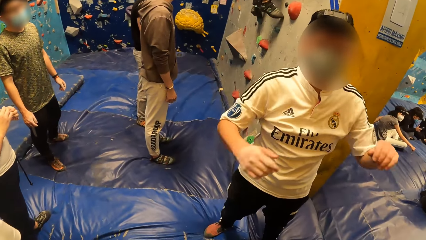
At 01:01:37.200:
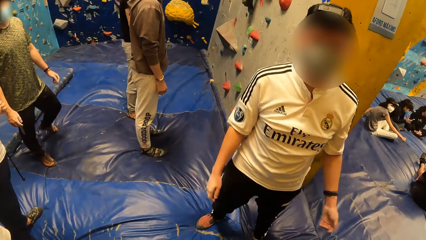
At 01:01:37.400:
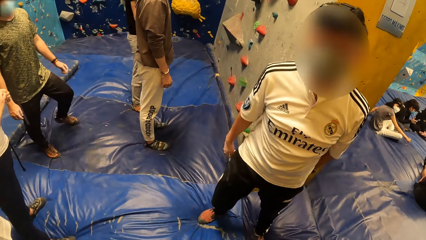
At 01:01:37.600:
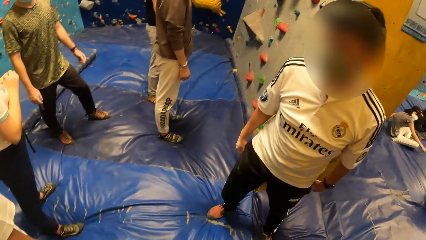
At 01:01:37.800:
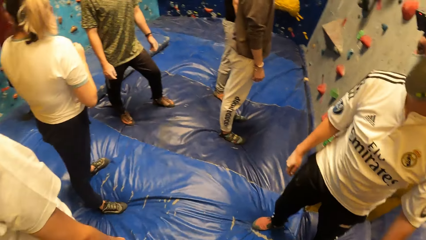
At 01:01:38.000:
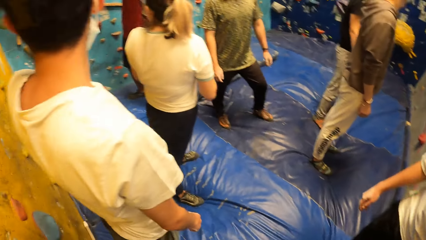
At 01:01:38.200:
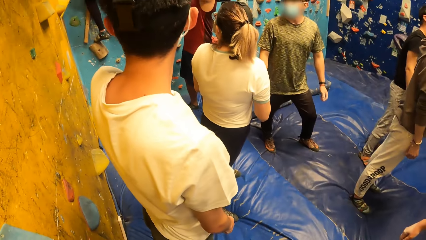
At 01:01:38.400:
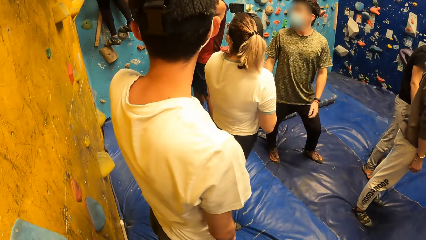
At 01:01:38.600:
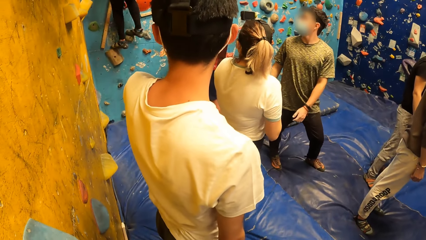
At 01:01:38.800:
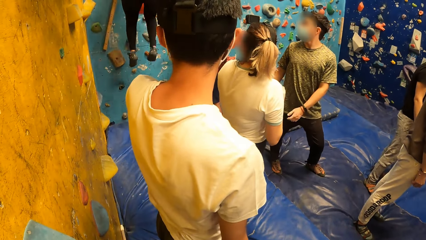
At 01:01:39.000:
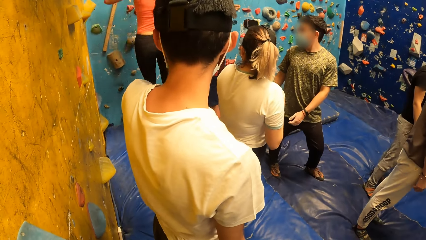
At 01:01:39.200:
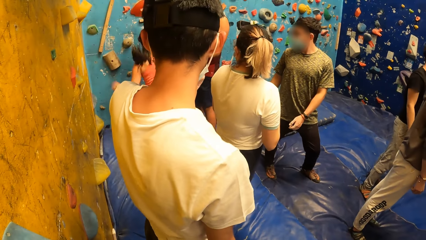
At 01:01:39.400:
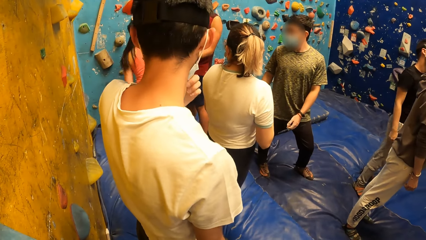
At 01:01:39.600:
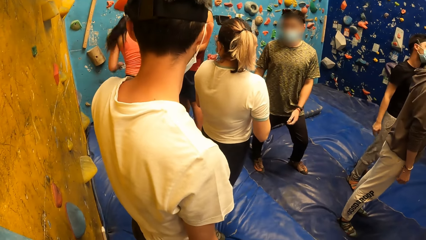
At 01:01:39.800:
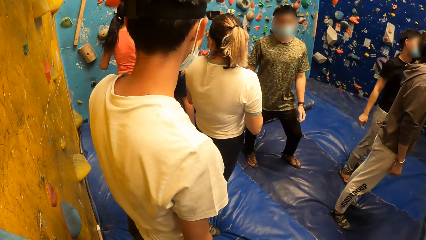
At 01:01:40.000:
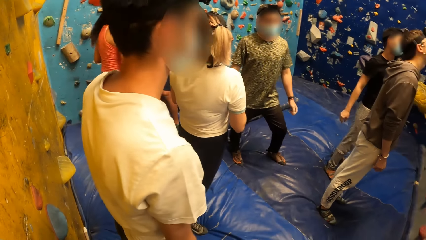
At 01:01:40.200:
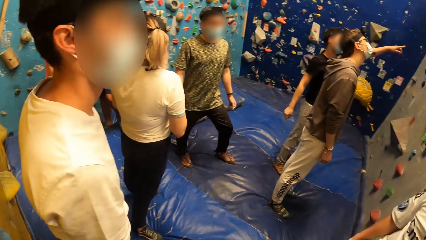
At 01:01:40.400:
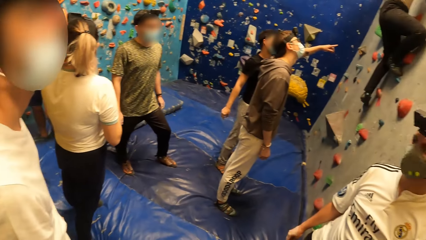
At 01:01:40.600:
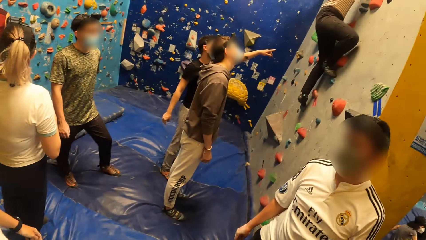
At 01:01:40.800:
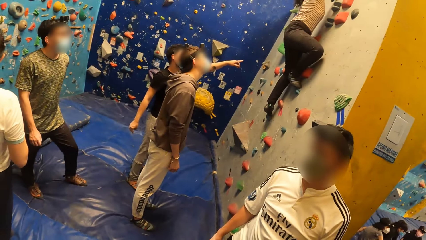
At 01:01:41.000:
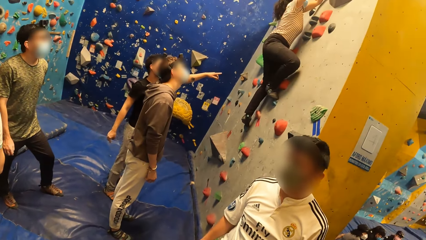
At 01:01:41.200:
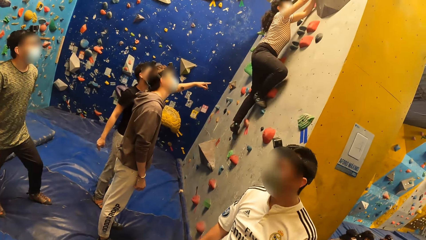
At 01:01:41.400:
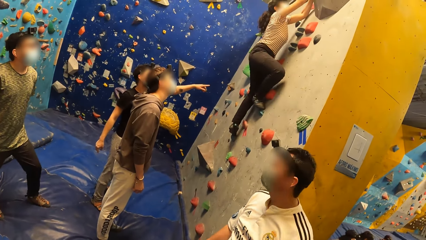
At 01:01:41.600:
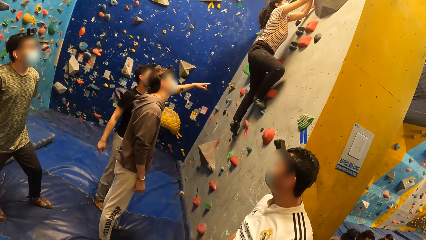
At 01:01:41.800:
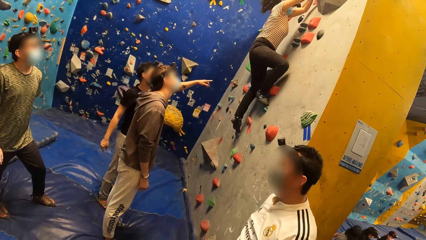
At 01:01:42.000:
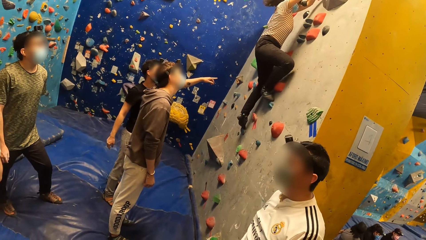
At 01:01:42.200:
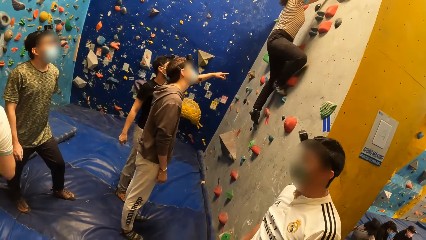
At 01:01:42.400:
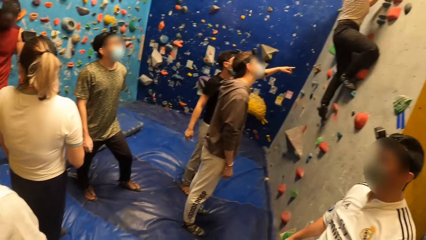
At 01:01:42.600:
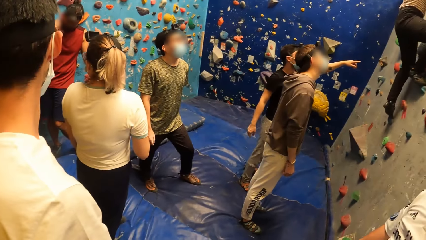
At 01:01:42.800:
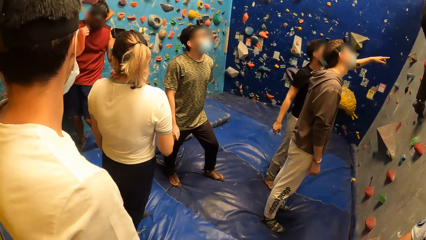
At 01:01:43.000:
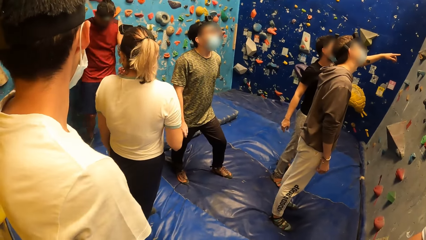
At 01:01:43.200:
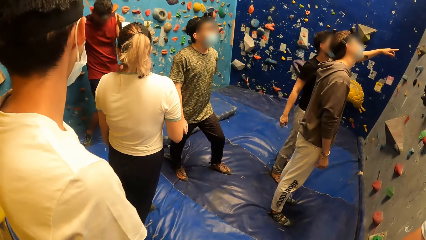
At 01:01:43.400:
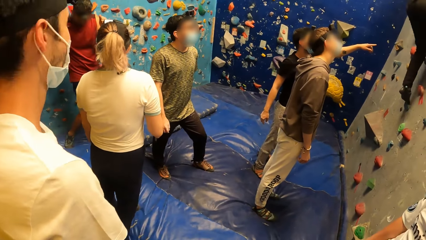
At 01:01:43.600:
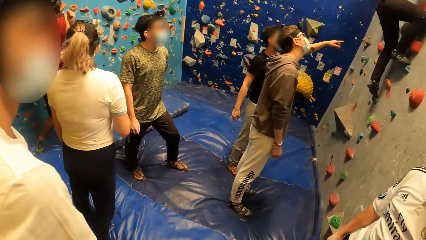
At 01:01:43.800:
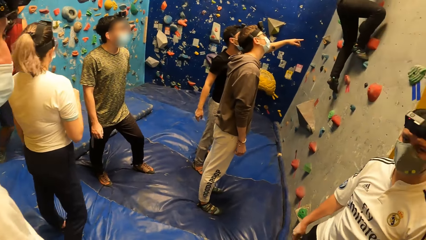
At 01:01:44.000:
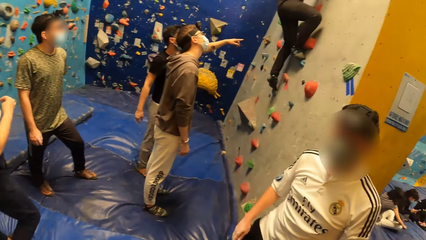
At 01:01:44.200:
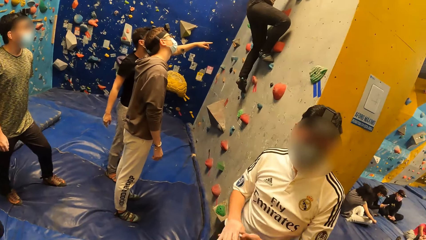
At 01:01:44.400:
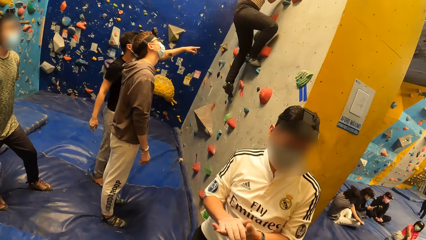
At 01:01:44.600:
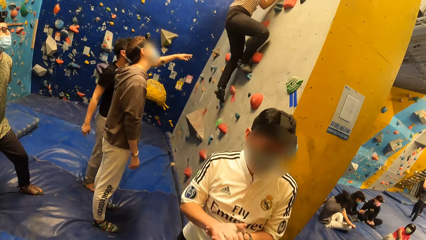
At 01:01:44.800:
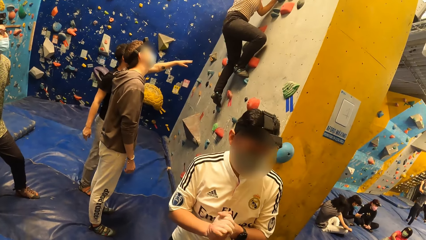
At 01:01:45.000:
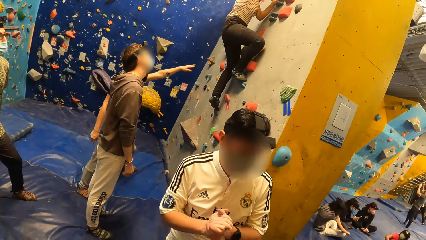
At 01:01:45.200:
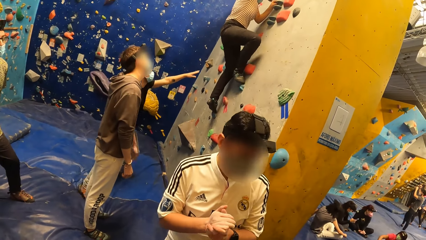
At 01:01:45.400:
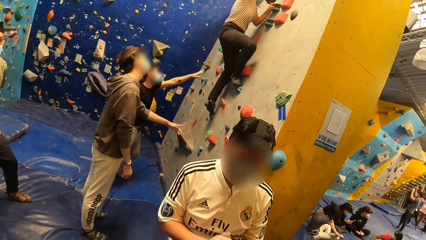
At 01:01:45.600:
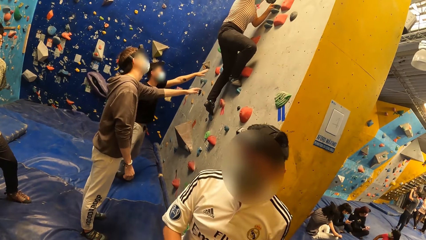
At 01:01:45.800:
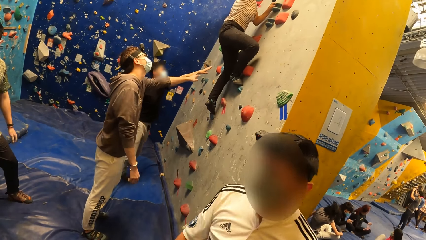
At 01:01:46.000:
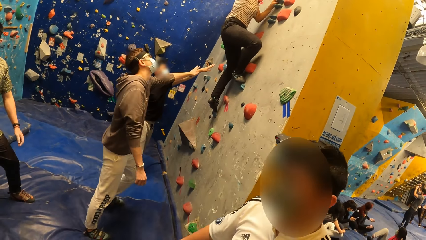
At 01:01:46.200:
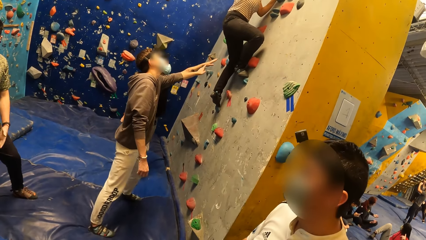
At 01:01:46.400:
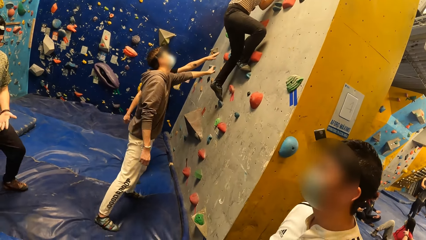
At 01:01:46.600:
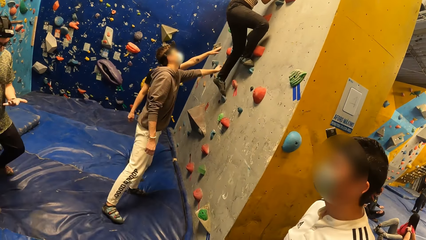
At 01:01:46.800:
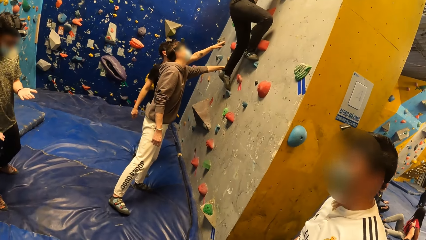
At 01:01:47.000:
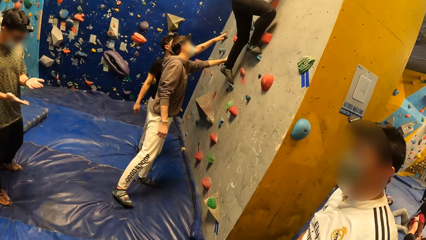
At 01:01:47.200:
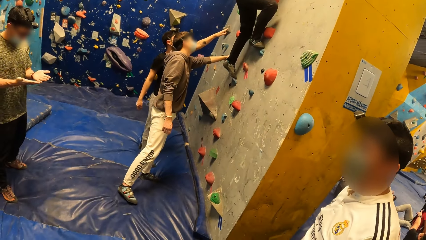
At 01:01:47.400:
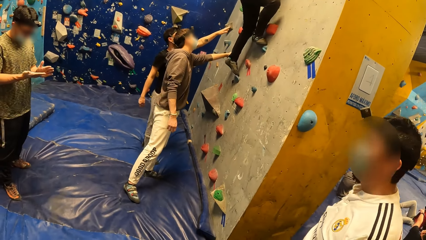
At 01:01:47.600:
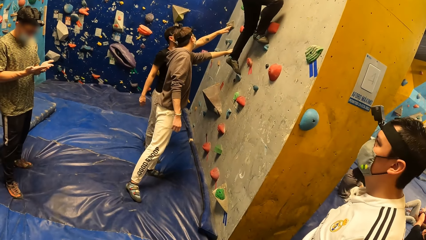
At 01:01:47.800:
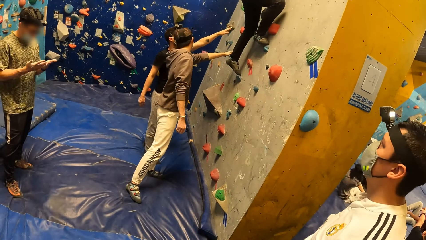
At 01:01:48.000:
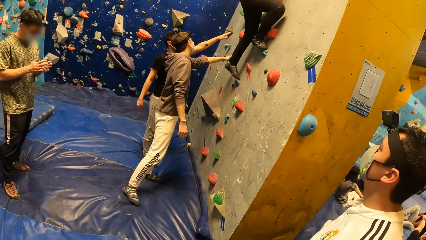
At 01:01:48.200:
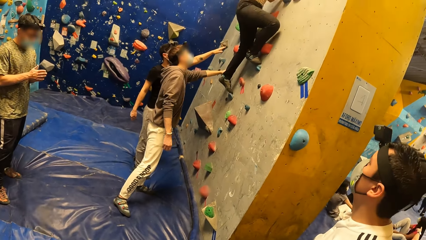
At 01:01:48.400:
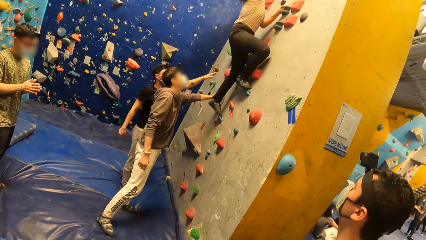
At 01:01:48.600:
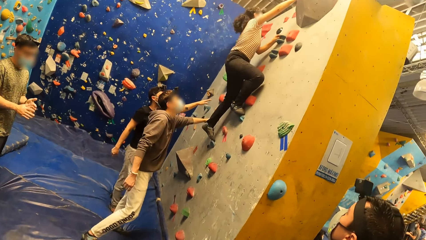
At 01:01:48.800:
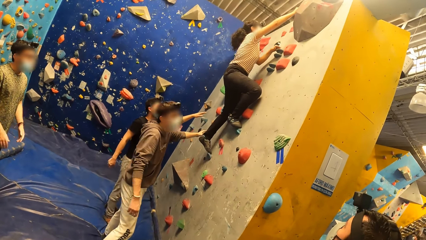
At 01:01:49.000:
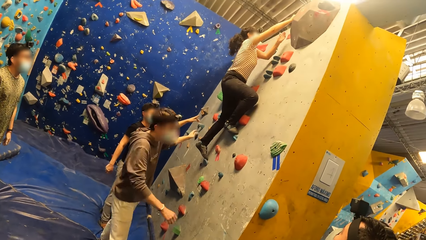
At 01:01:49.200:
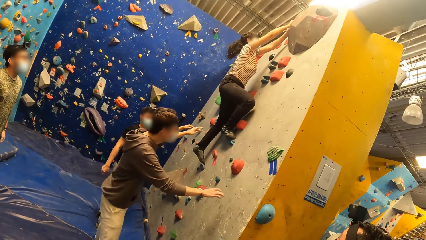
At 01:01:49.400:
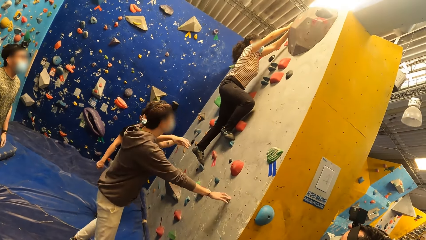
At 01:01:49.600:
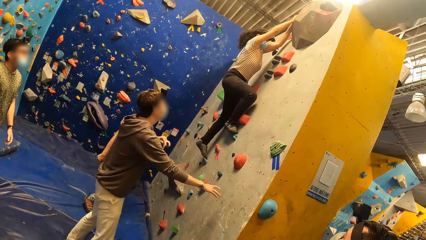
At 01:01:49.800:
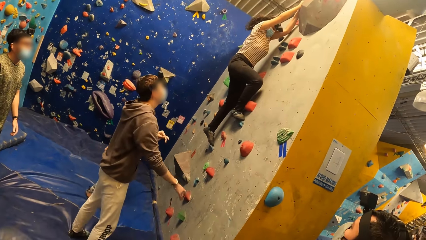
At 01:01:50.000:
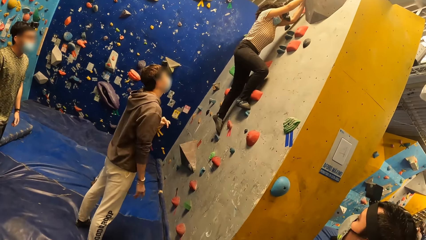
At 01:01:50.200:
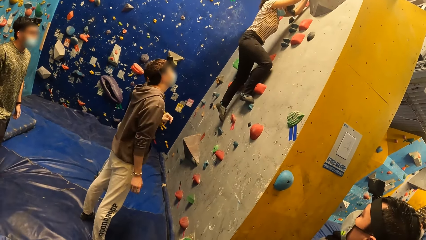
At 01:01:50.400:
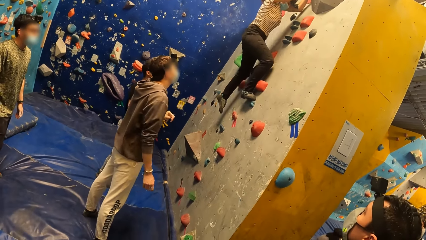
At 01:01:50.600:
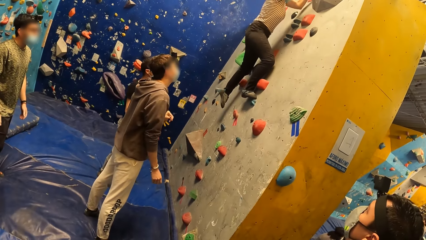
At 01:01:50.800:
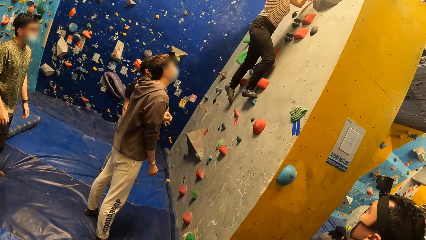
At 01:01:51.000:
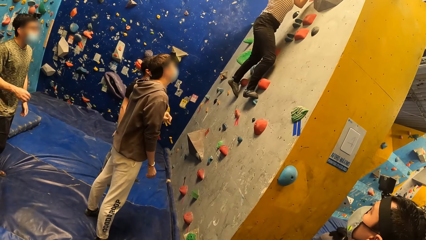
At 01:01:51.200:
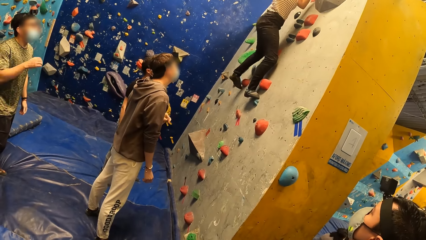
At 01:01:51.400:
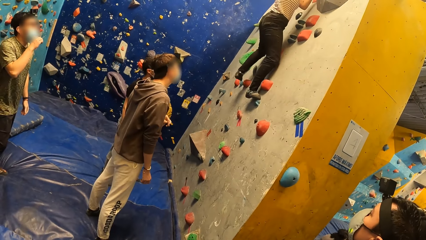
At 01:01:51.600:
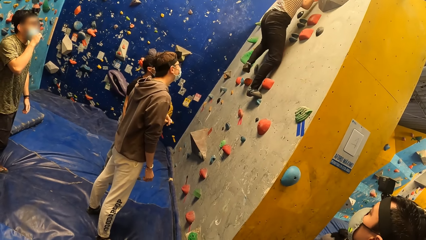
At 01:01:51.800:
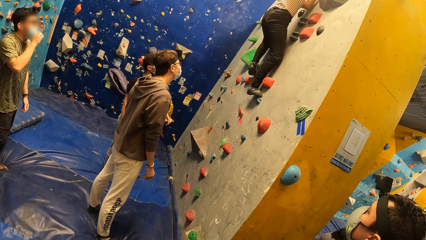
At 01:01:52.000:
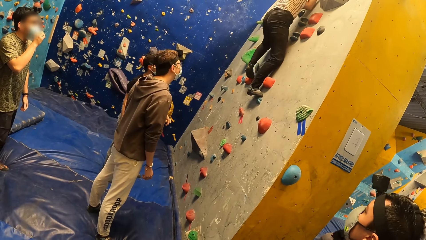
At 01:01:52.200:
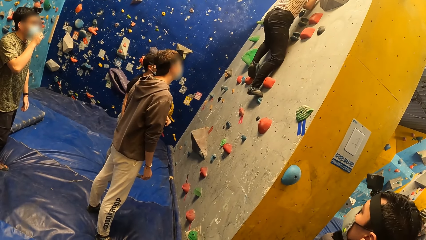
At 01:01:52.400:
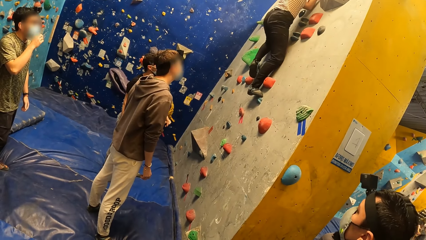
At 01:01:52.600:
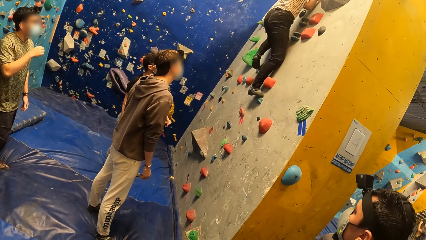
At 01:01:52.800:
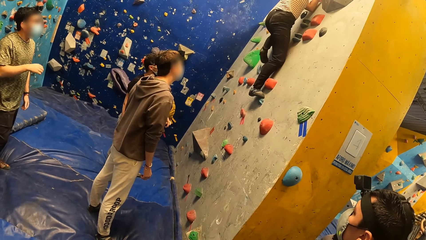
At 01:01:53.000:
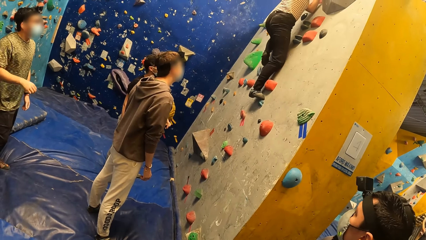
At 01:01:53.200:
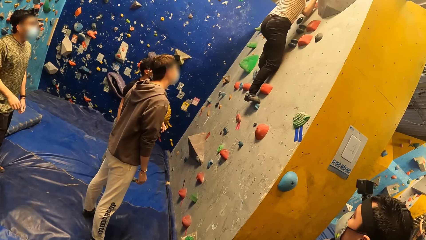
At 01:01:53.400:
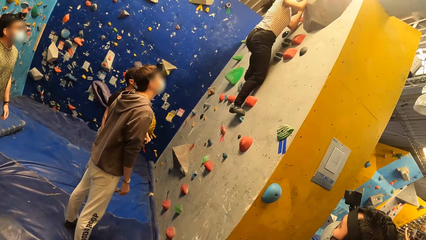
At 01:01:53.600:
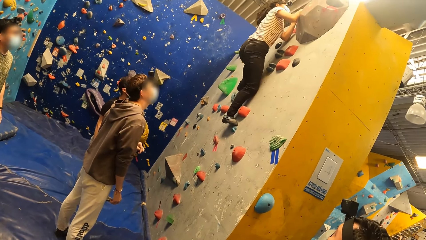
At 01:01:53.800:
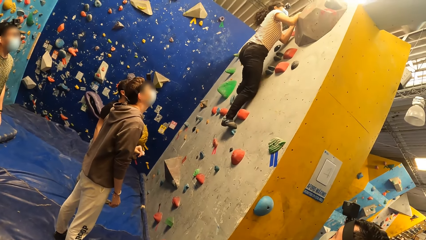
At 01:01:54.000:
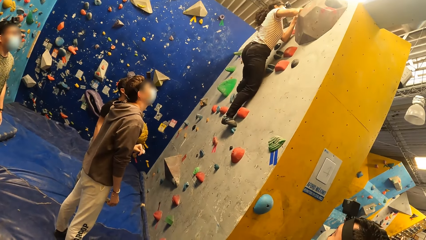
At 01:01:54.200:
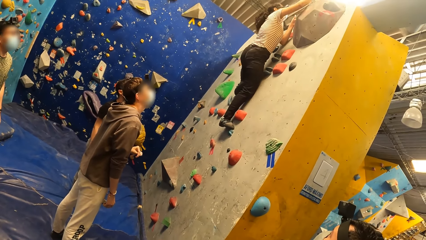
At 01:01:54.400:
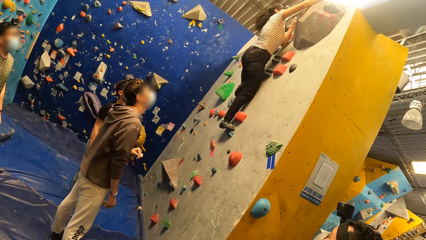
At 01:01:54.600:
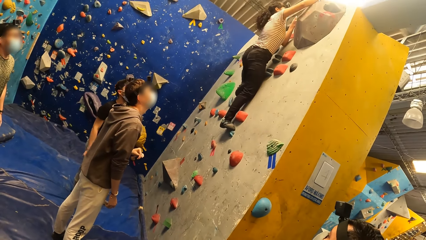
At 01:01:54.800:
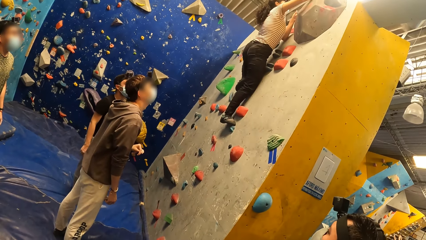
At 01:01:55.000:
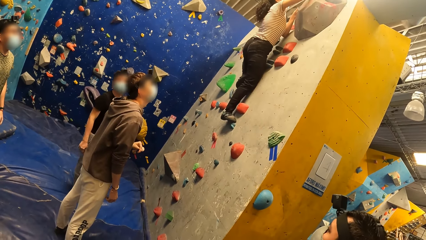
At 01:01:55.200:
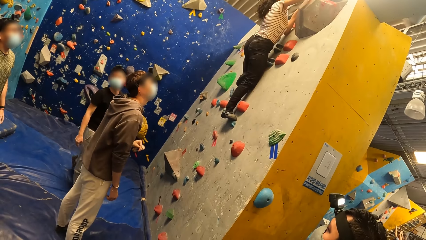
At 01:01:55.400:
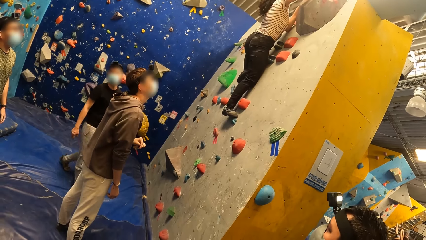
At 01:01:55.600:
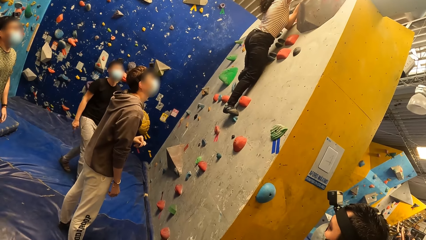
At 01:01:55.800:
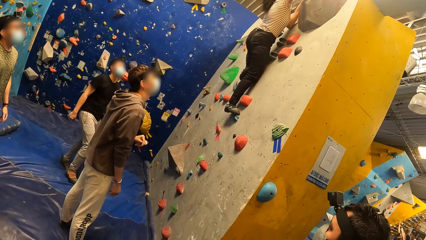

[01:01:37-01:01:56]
A man talks to the camera wearer. The camera wearer looks around the room. Another man looks at the wall. The camera wearer looks around the room. The first man looks around the room. The first man talks to the camera wearer. A third man touches a hand hold on the wall with his left hand. The camera wearer looks around the room. The third man touches the wall with his right hand.
